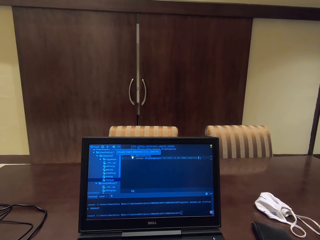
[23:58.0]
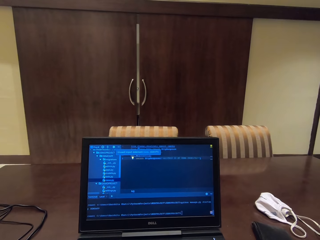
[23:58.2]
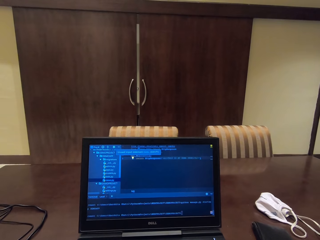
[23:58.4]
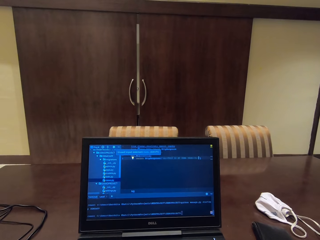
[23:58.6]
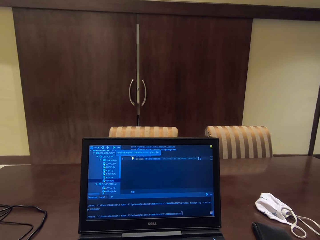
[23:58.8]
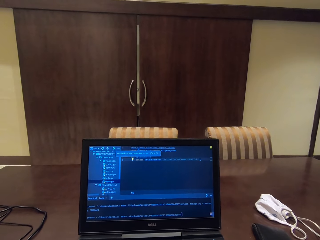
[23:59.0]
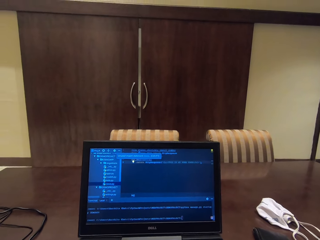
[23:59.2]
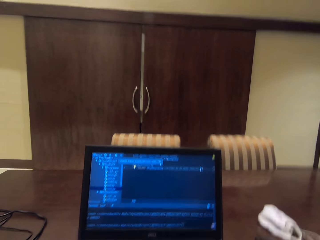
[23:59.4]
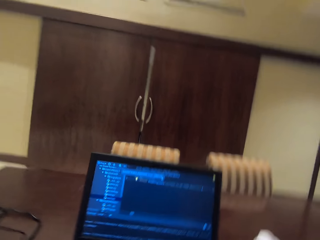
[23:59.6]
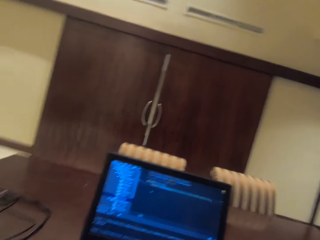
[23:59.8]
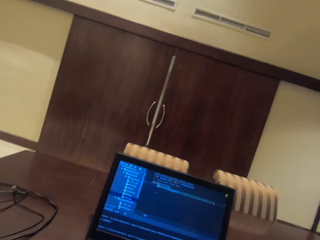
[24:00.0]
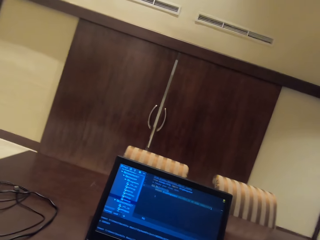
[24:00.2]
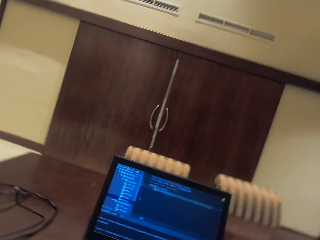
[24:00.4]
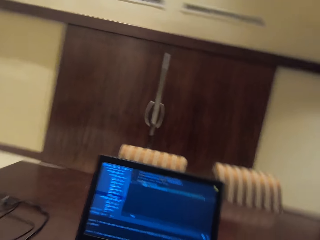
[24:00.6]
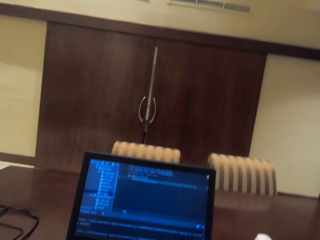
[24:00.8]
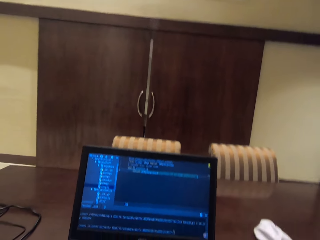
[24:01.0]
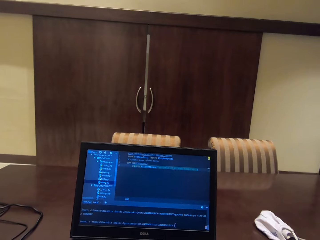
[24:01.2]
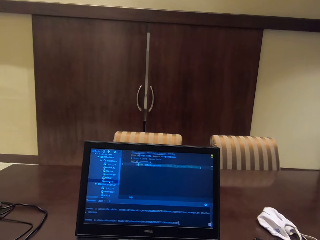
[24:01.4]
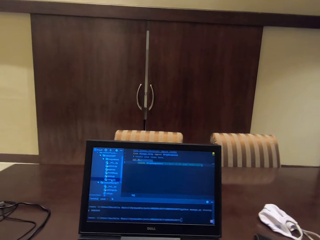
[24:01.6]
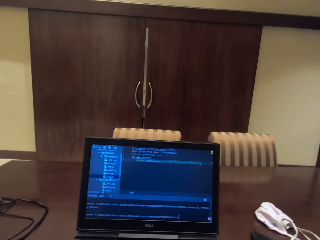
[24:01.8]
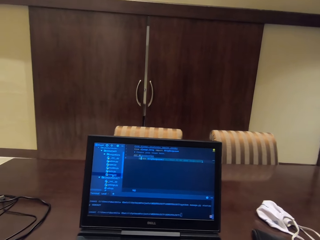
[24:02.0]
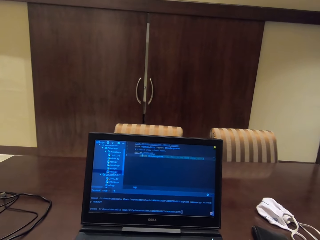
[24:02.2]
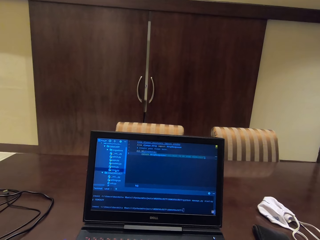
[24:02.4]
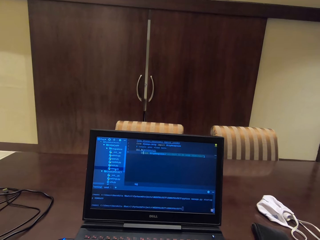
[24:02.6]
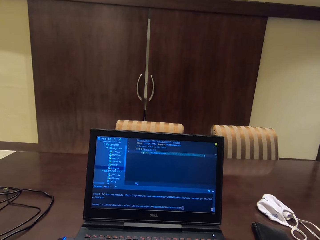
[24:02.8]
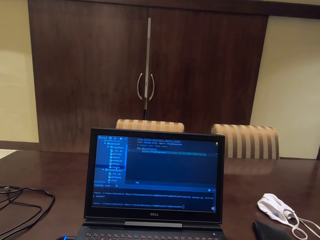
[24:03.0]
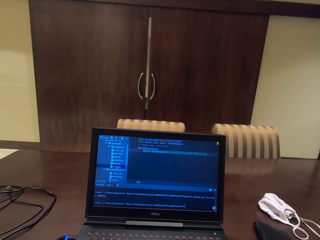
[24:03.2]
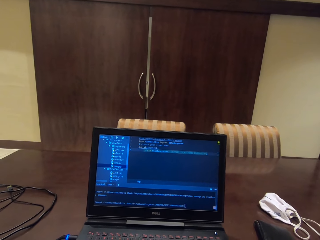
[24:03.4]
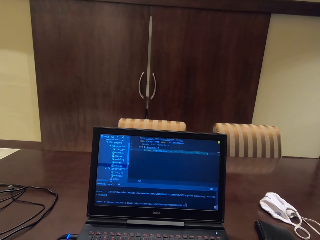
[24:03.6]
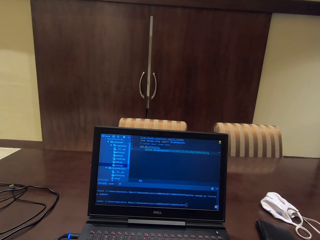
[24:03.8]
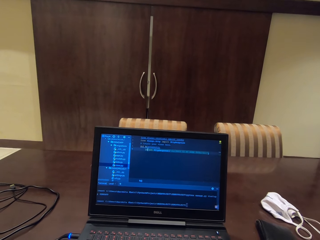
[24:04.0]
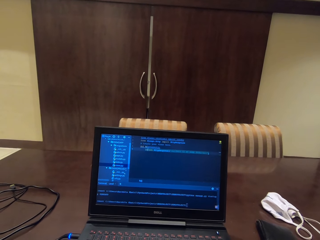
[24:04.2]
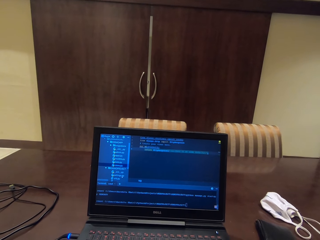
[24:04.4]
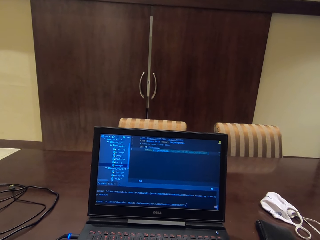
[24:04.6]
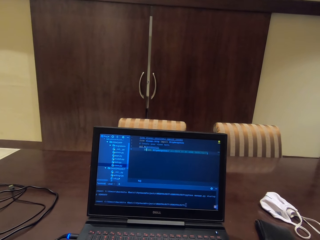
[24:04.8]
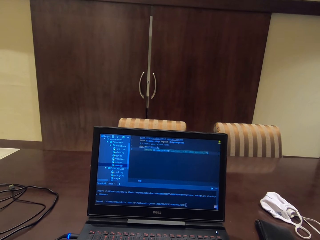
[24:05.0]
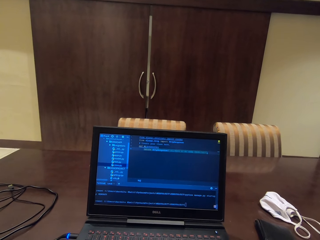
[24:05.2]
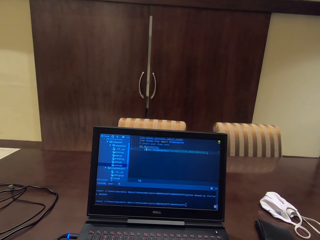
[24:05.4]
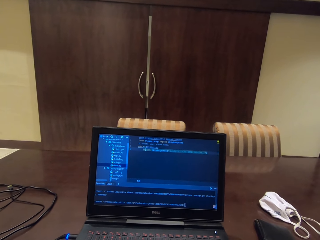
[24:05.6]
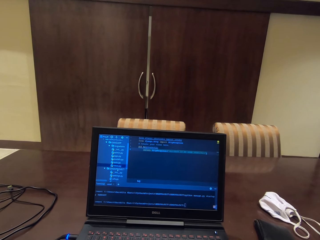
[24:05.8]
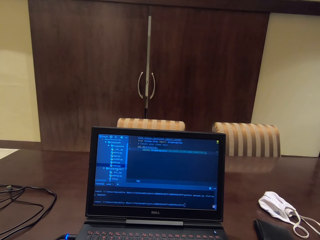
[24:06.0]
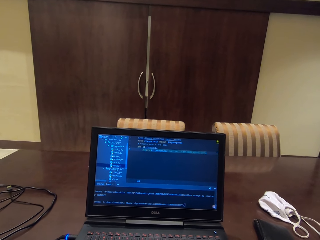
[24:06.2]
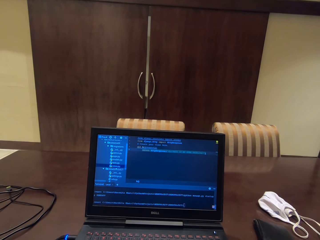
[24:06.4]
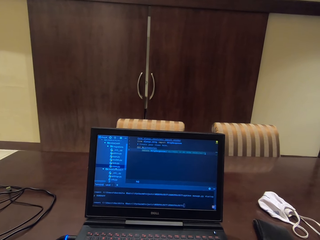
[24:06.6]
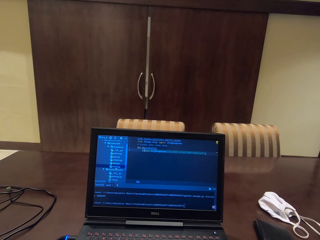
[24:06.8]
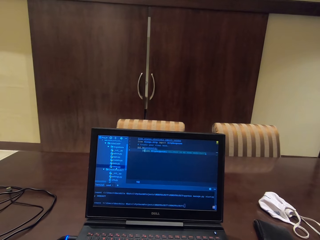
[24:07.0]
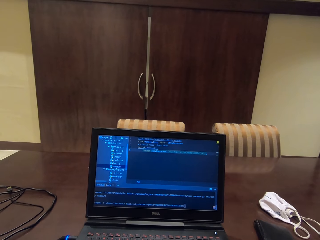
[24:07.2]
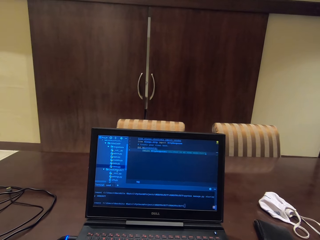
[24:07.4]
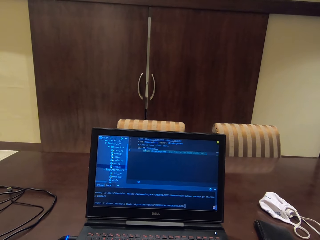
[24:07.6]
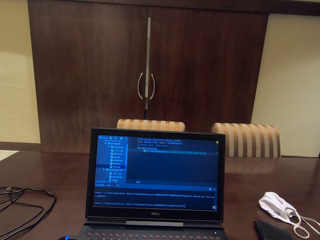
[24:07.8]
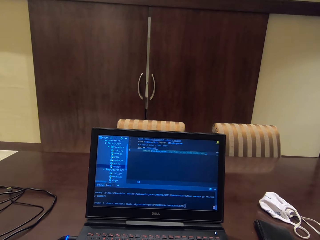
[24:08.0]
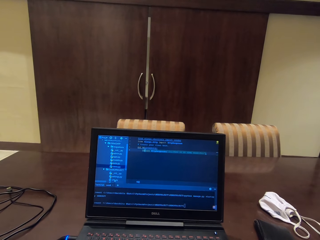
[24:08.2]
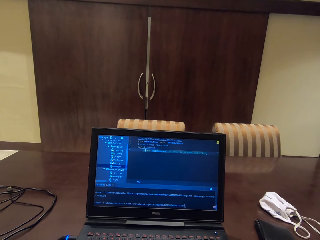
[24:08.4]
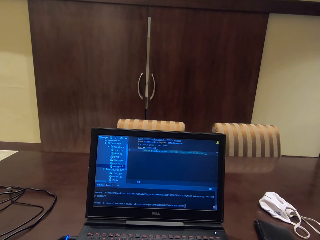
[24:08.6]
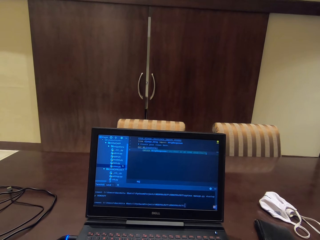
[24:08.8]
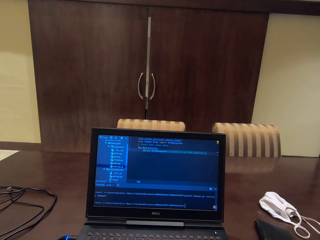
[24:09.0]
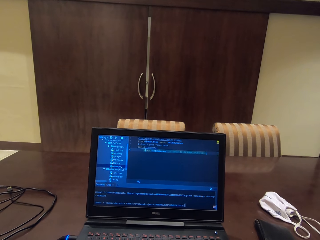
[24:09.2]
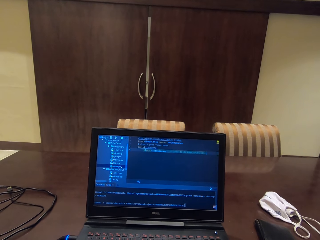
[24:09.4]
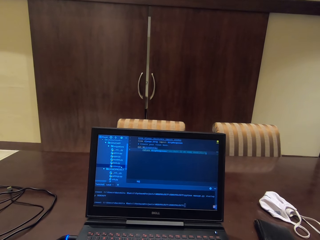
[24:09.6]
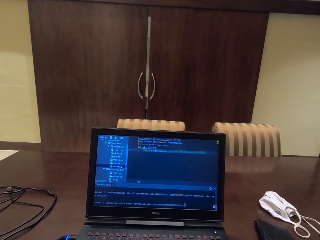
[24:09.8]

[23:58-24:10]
The camera wearer moves their head. They use a laptop.

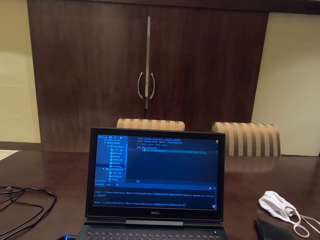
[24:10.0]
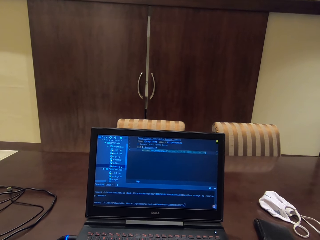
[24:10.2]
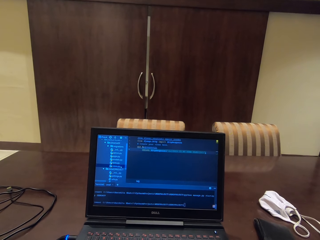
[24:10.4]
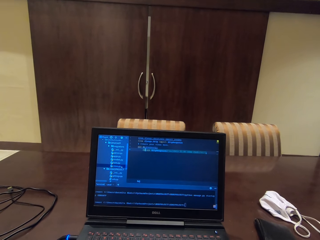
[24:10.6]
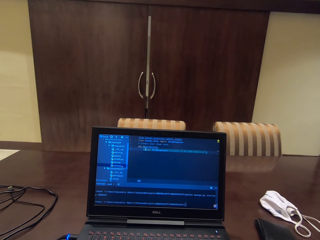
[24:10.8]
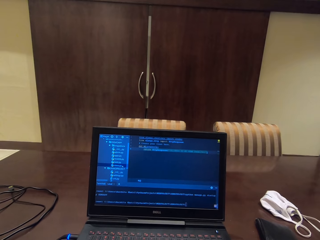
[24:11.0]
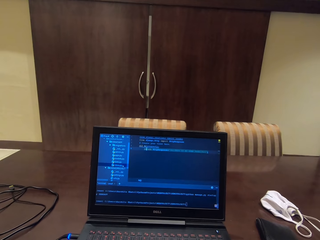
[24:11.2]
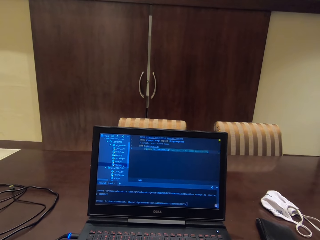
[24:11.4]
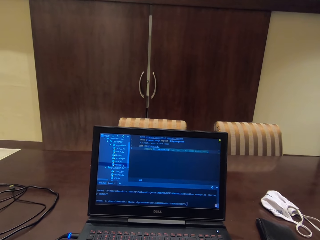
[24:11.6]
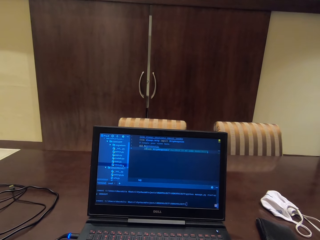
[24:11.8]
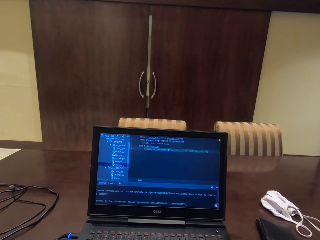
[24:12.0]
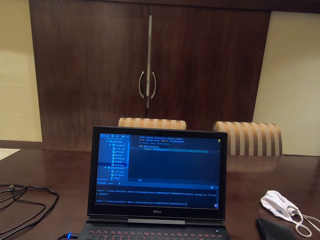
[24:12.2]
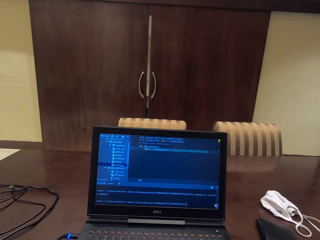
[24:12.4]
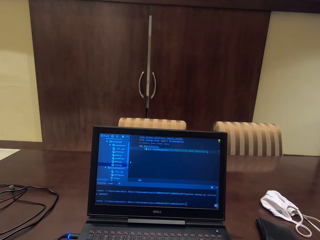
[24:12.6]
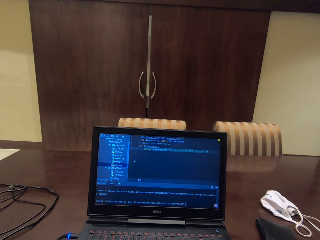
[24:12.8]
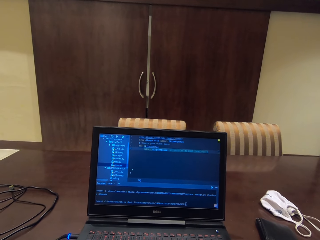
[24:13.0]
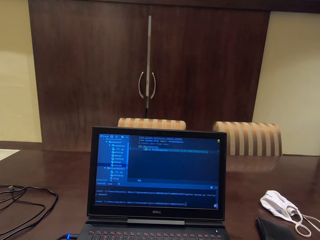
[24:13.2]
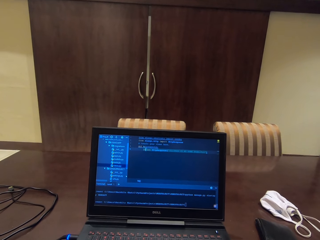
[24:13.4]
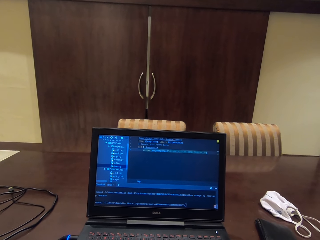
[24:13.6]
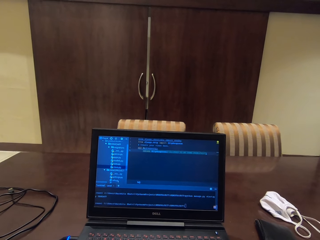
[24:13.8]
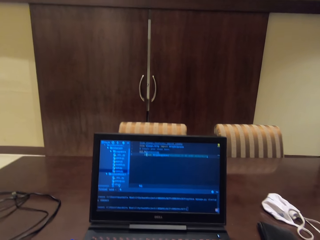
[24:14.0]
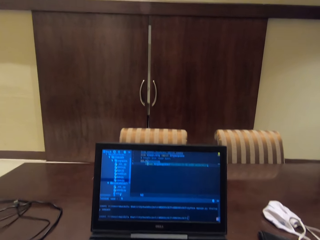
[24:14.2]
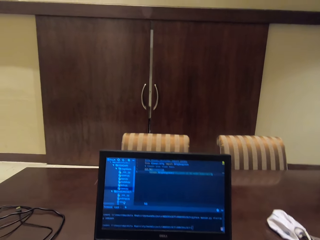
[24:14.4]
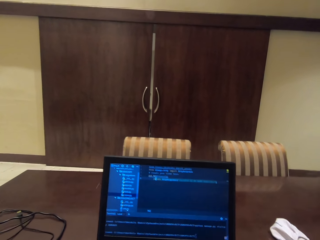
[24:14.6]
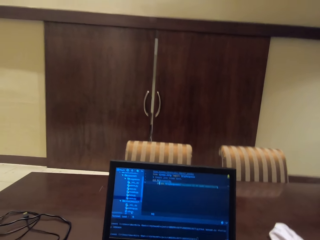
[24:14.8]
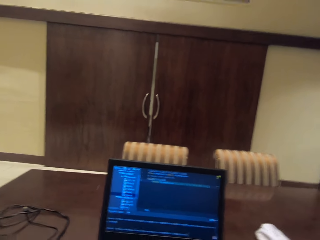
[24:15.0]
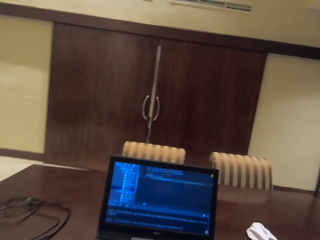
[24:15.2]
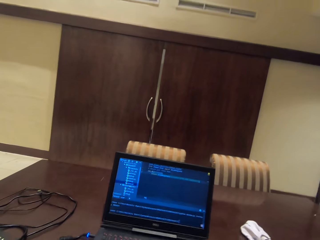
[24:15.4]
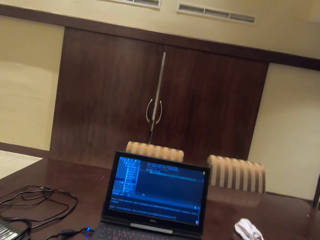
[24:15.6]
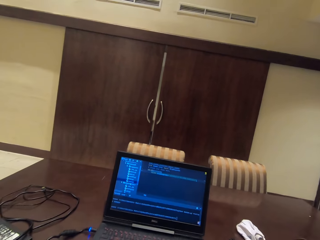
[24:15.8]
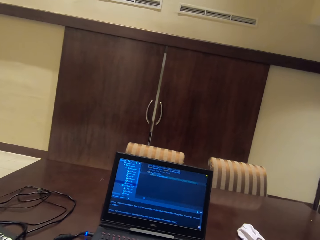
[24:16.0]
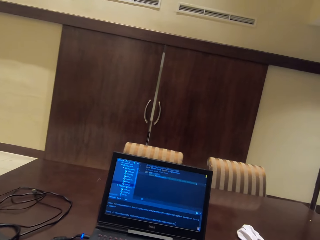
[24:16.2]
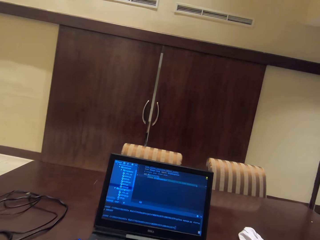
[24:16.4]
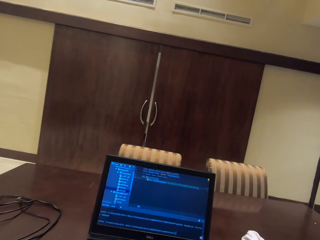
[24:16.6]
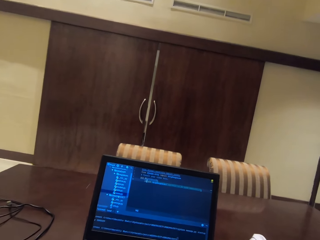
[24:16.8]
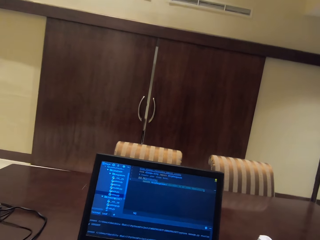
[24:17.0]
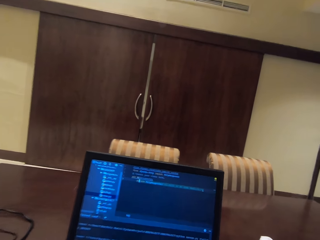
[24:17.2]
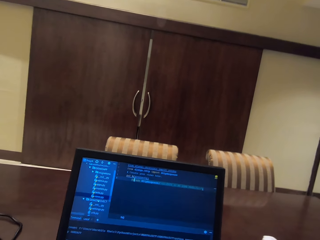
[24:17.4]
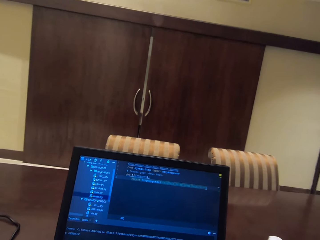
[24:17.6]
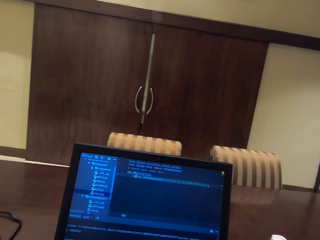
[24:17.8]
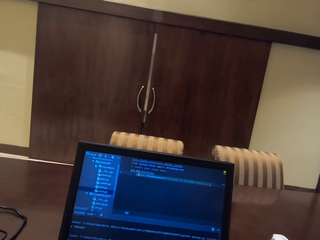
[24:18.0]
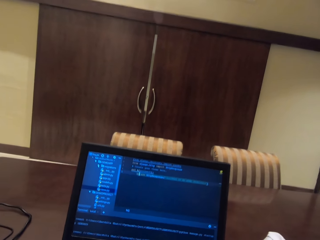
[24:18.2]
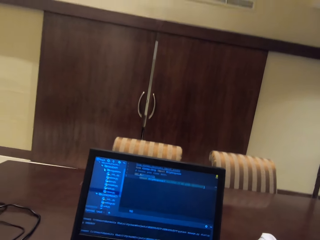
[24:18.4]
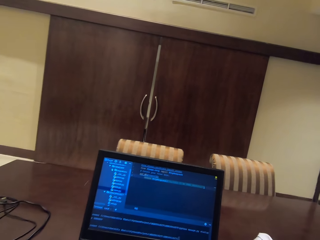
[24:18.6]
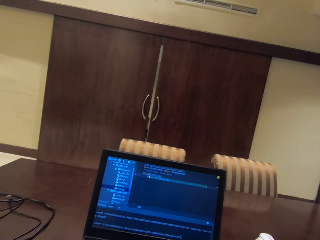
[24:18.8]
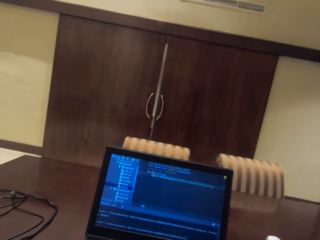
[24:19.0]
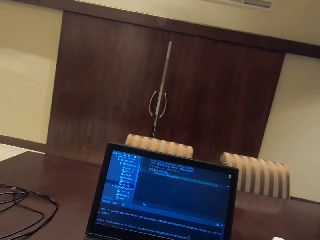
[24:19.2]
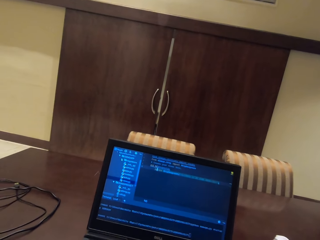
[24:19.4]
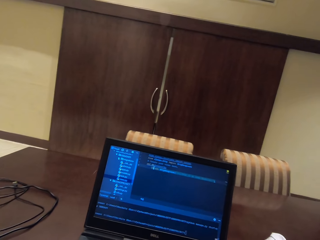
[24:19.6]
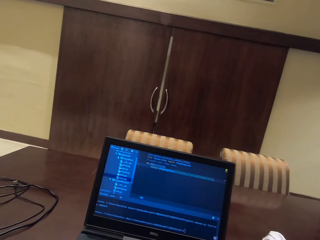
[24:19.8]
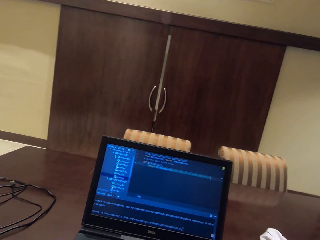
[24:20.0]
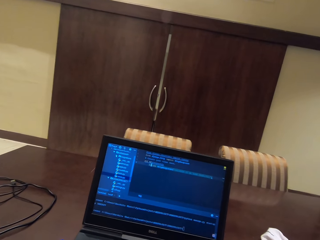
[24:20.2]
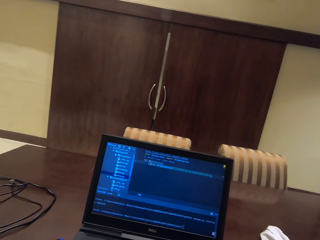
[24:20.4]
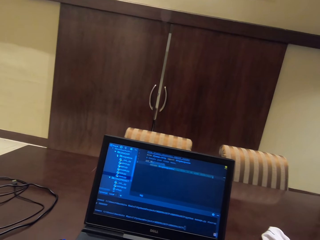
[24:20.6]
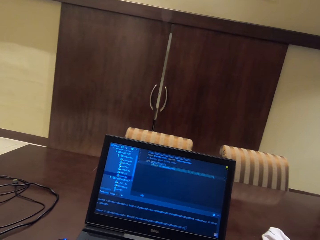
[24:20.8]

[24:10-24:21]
The camera wearer moves away from the laptop. They move closer to the laptop.
